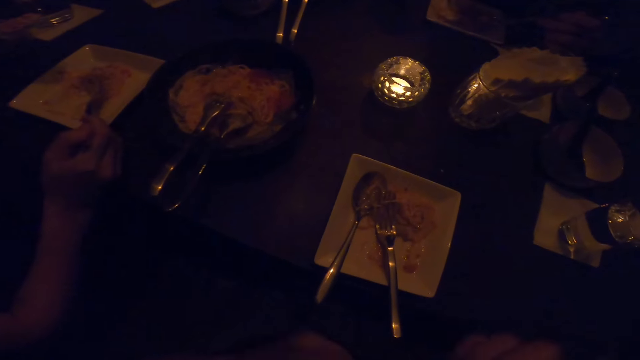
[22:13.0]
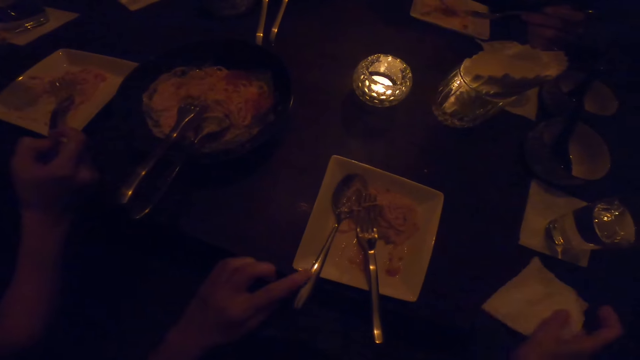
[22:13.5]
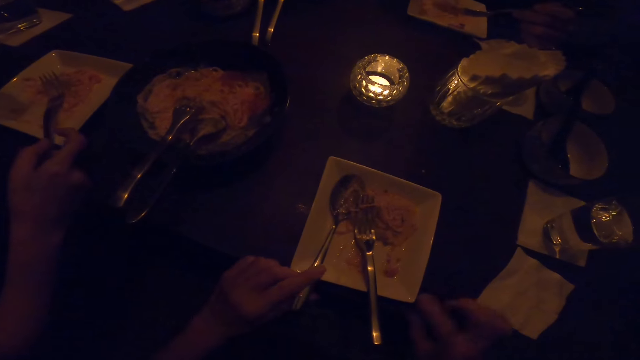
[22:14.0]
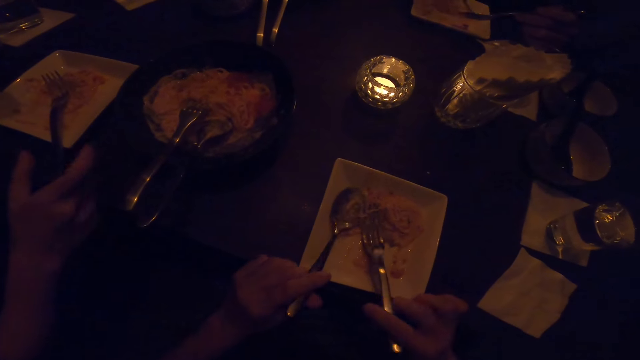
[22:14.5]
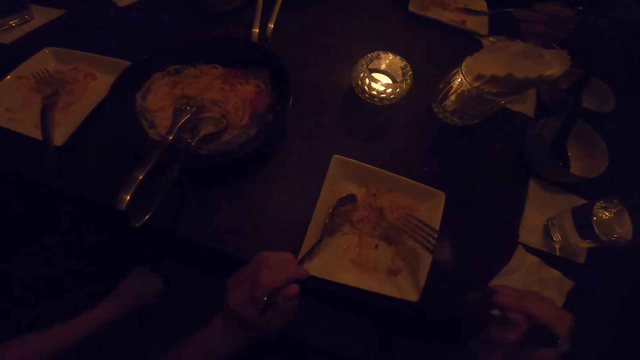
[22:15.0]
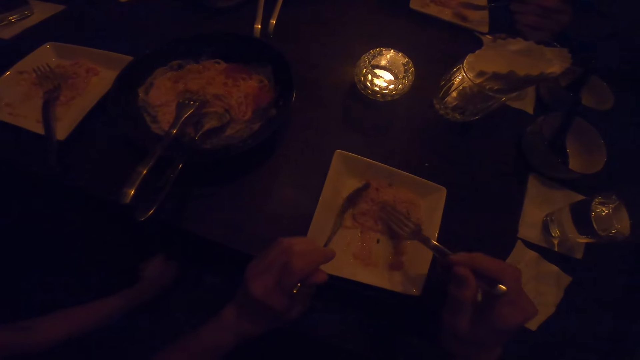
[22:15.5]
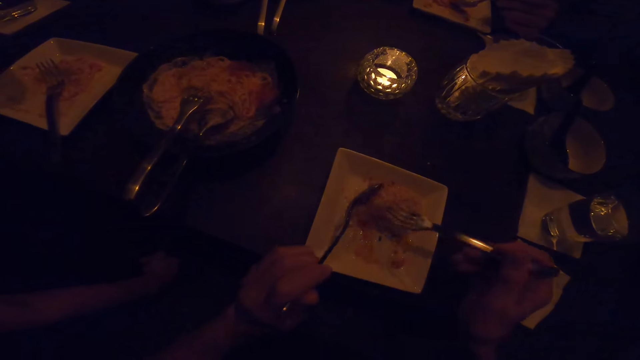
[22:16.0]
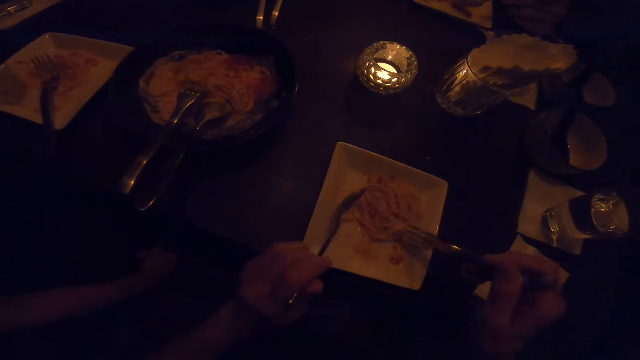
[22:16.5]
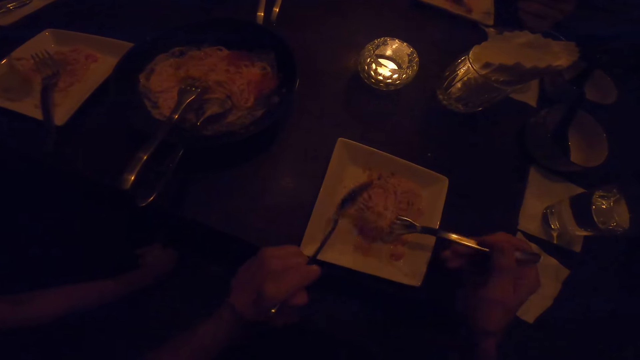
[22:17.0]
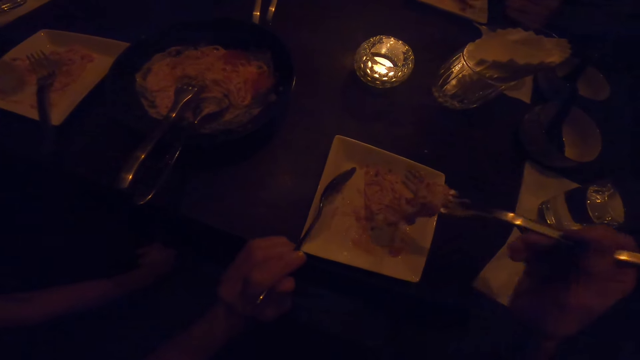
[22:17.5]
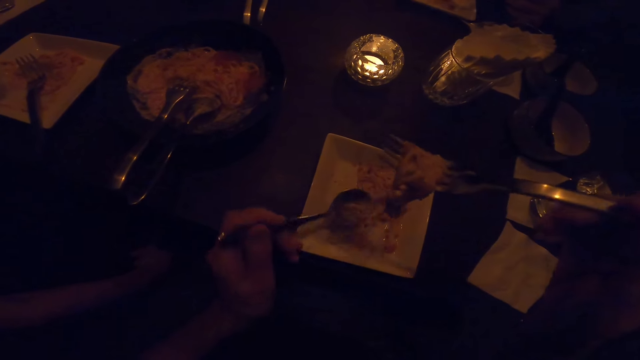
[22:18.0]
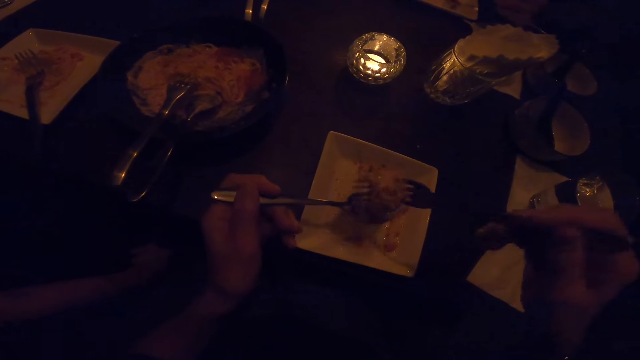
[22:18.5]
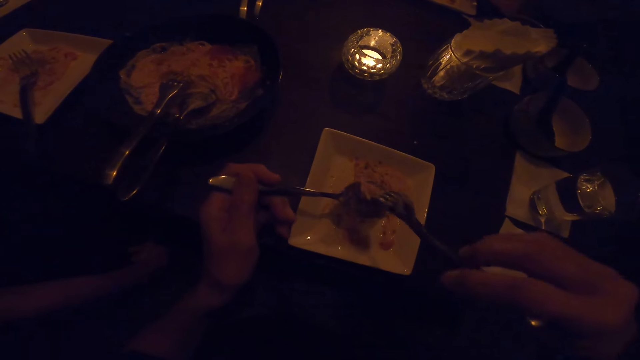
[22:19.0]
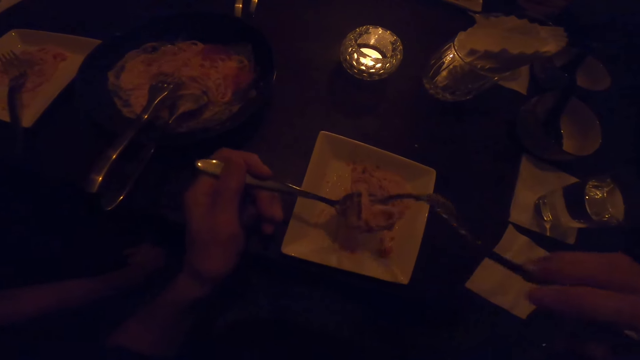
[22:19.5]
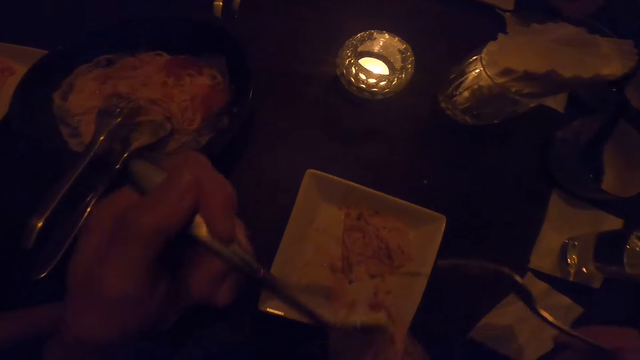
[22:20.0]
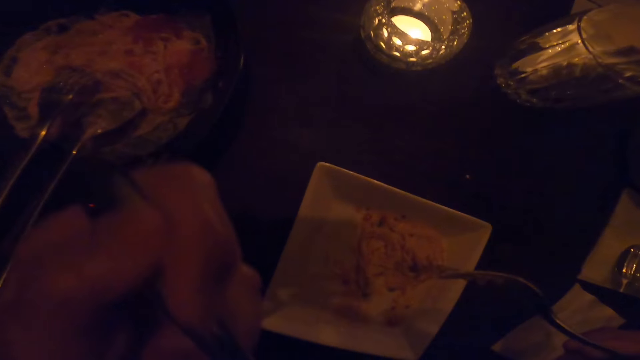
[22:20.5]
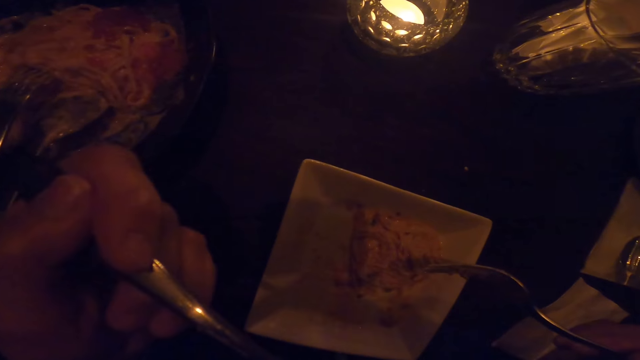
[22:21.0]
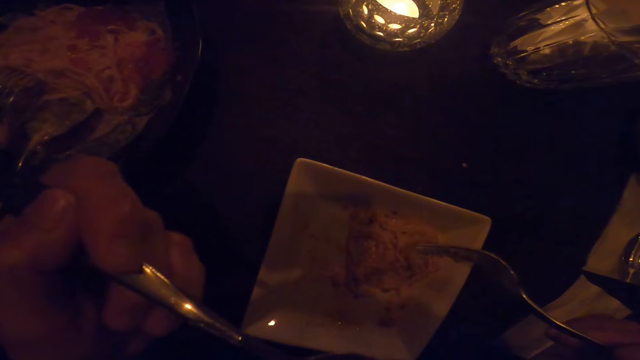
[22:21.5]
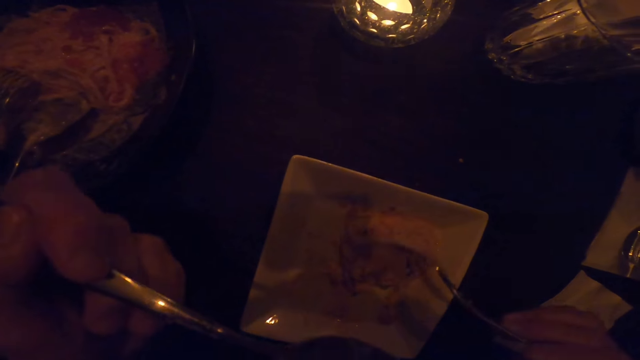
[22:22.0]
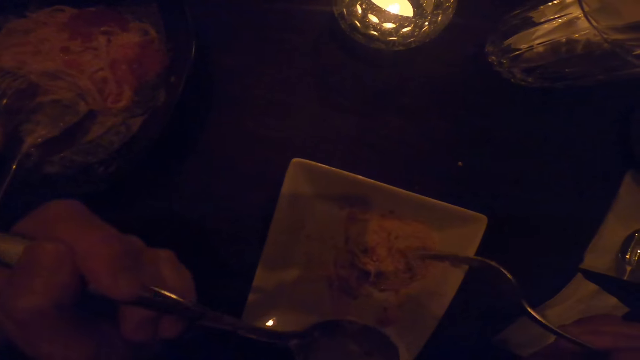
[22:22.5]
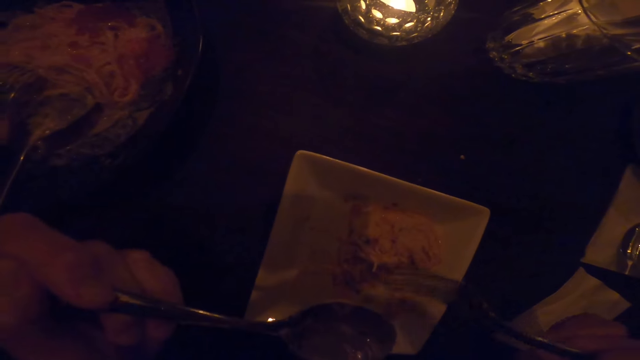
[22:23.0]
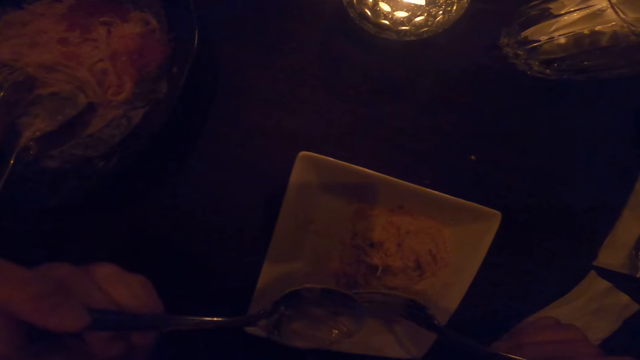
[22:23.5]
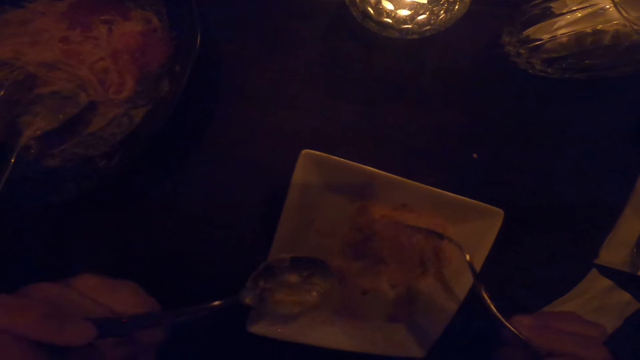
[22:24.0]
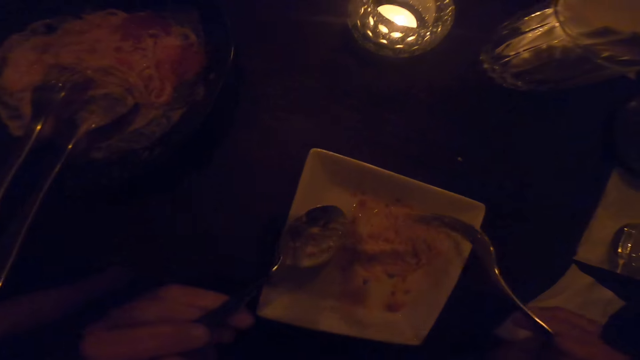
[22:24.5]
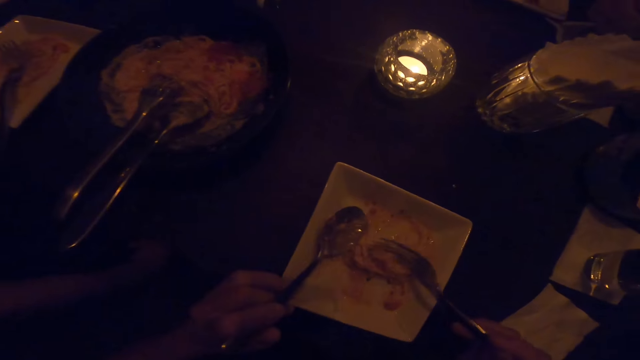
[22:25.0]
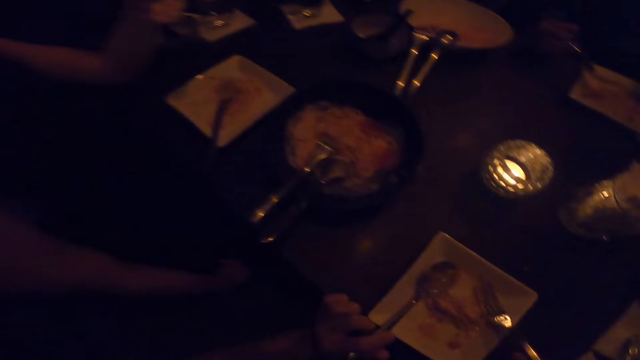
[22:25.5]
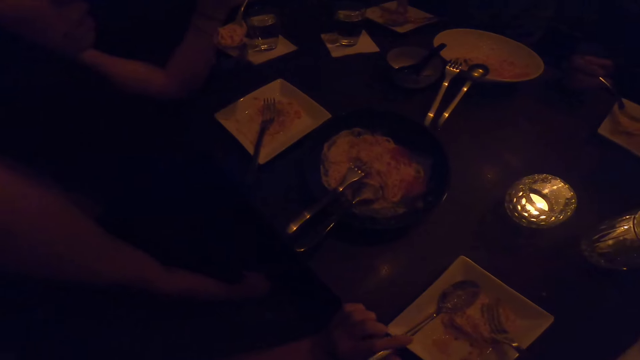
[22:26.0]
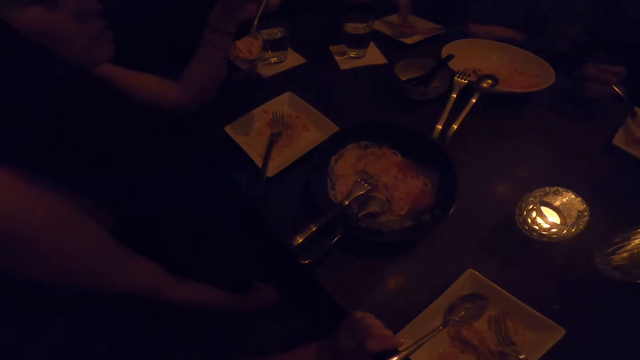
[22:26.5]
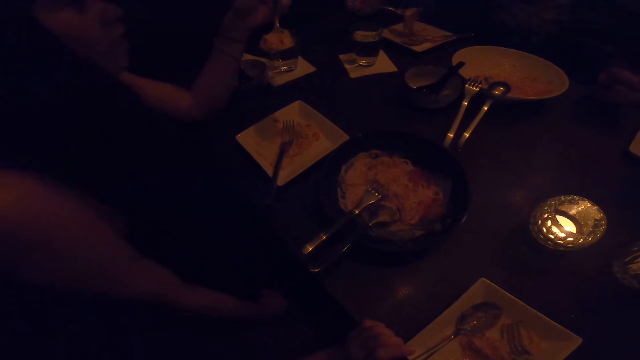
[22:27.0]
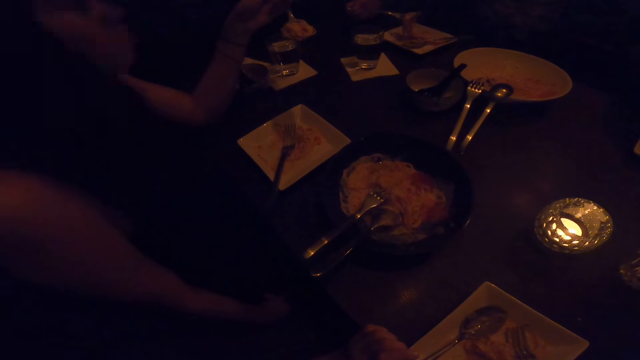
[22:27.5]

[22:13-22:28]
The camera wearer drops the serviette on the table. She picks up the spoon and the fork from the plate of food. She transfers food with the fork in her right hand from the plate to the spoon in her left hand. She eats from the plate with the spoon in the left hand. She stirs the food on the table with the fork in the right hand.

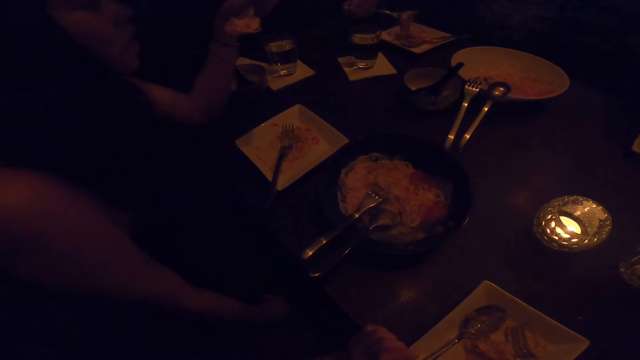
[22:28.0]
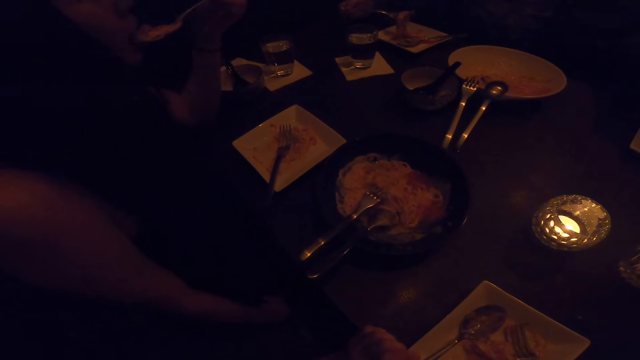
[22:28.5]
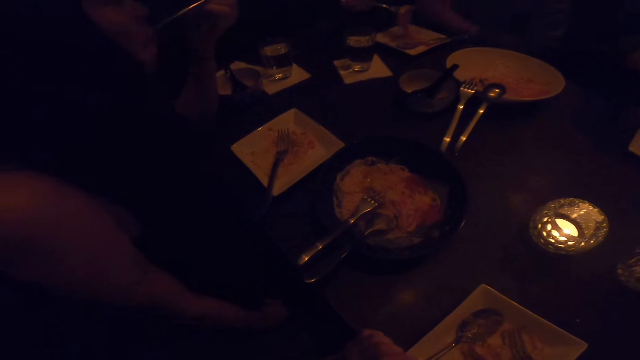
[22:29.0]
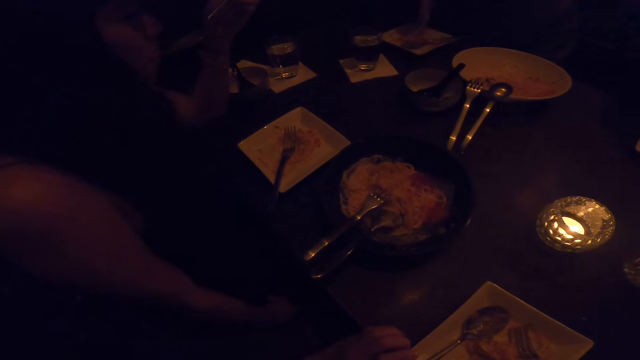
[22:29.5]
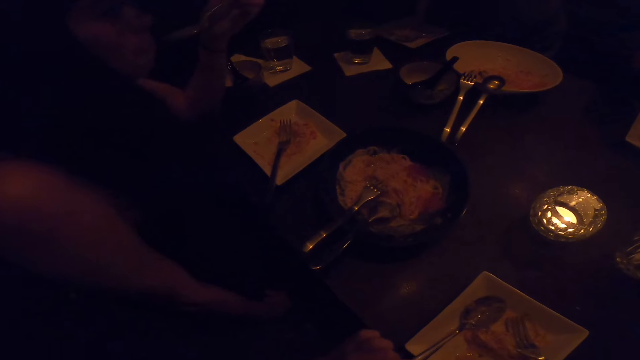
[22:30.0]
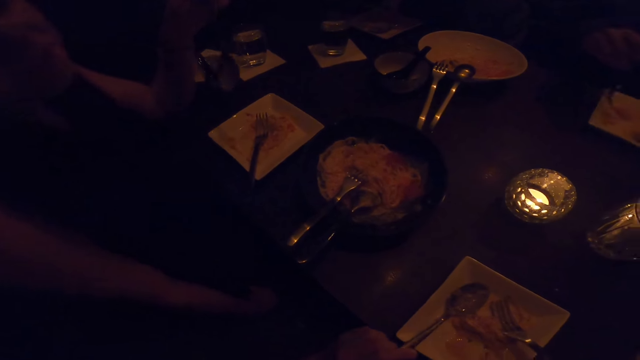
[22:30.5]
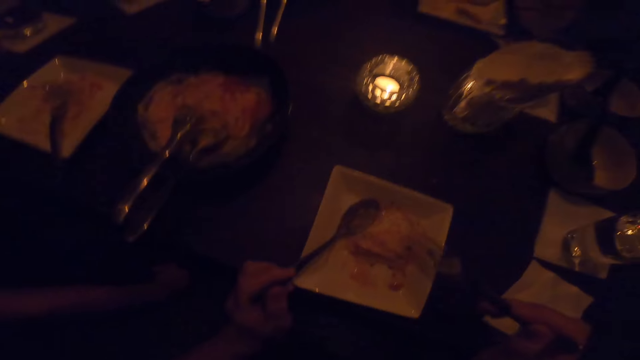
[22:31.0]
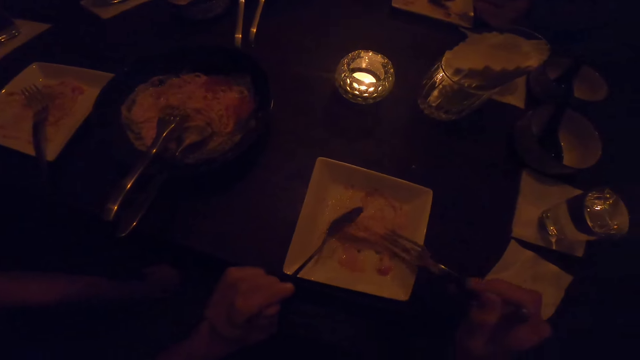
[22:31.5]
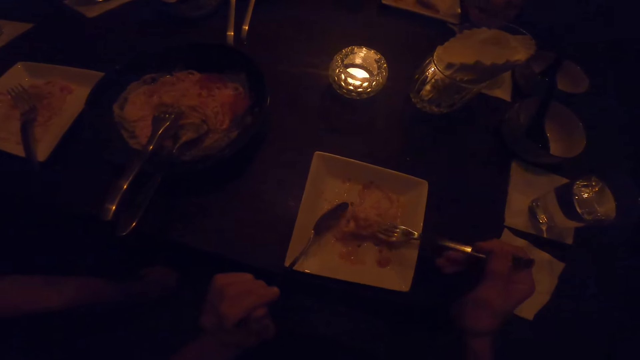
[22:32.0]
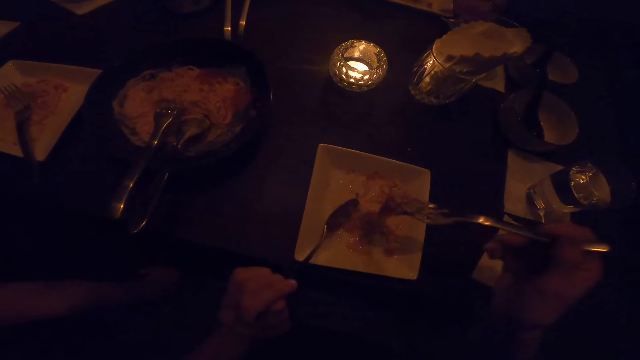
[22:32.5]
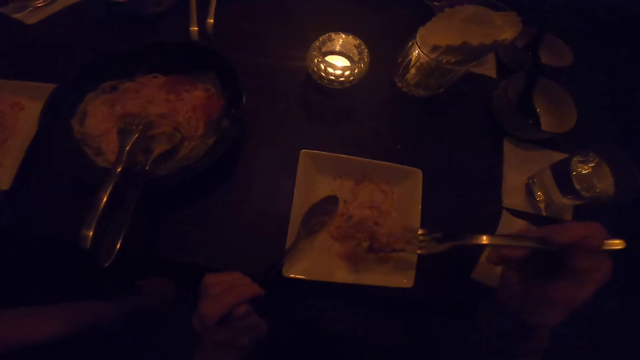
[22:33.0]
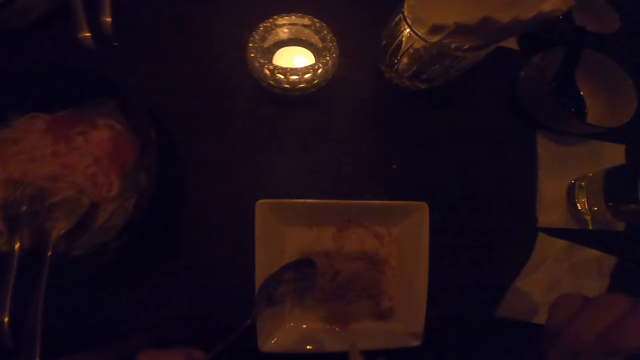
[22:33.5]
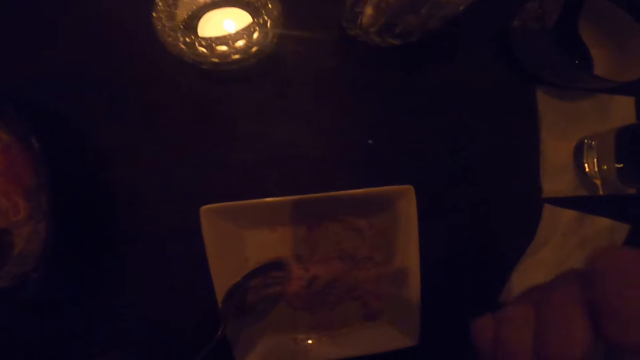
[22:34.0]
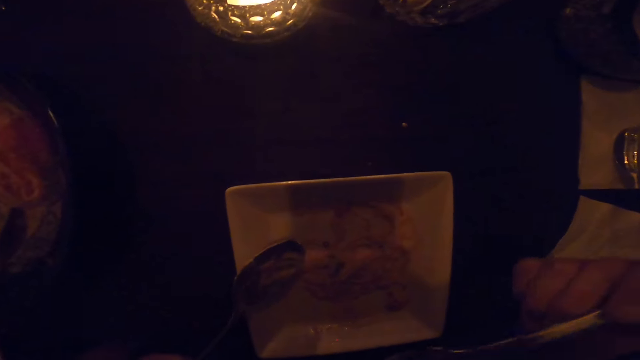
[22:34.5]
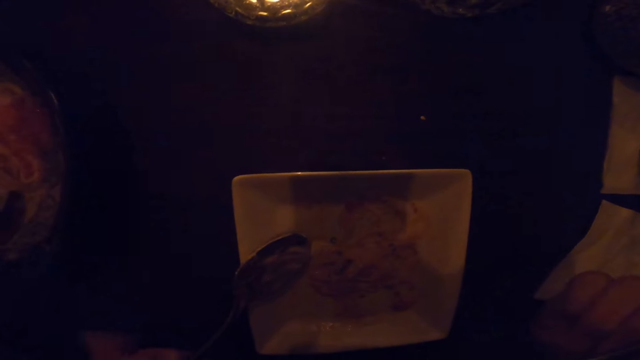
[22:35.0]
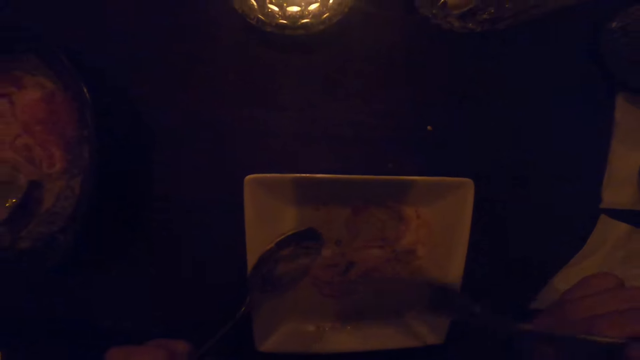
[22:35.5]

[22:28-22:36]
The camera wearer eats from the food on the table with the fork in the right hand.
